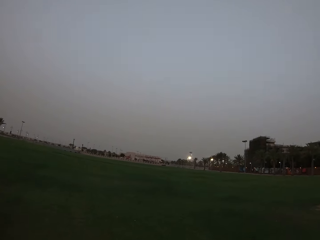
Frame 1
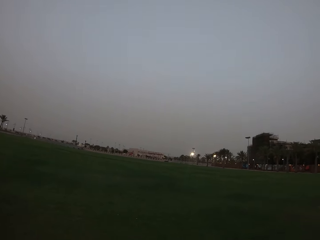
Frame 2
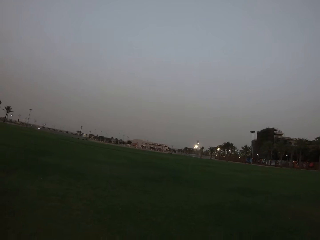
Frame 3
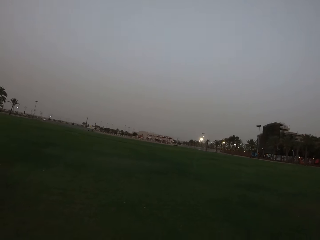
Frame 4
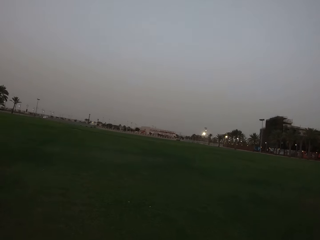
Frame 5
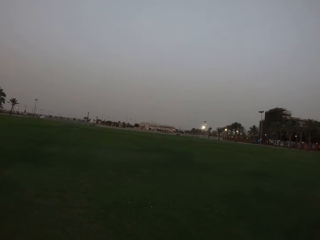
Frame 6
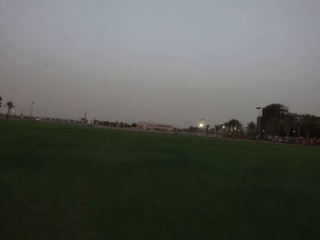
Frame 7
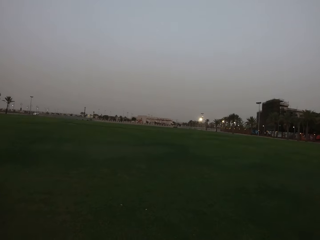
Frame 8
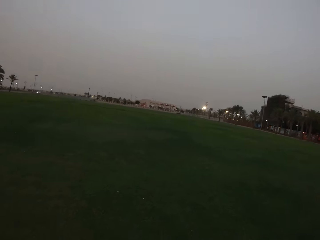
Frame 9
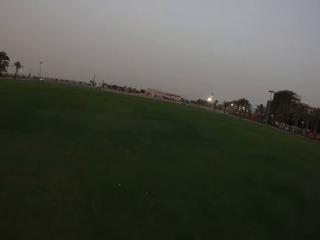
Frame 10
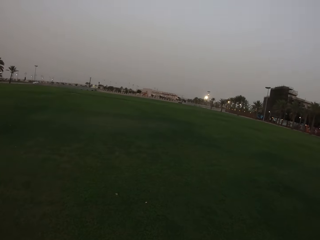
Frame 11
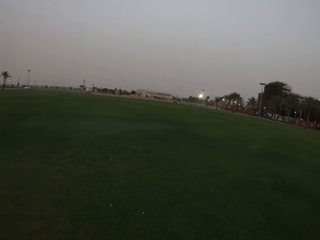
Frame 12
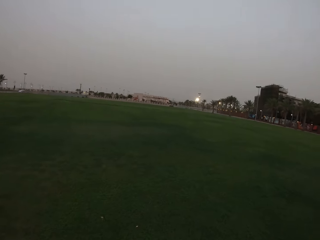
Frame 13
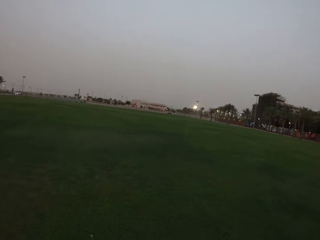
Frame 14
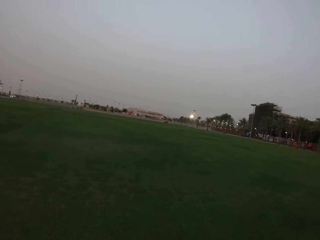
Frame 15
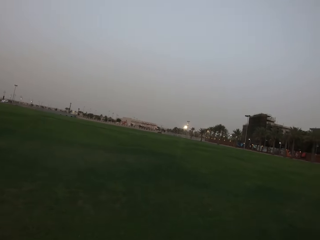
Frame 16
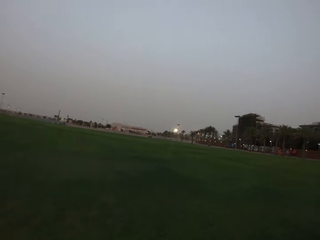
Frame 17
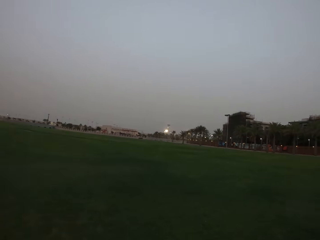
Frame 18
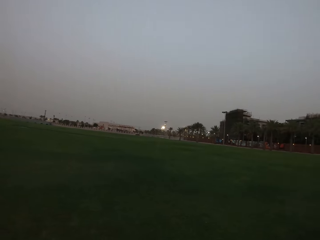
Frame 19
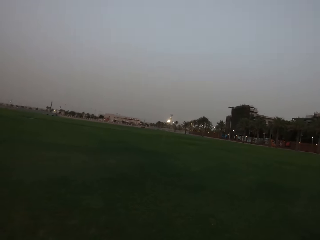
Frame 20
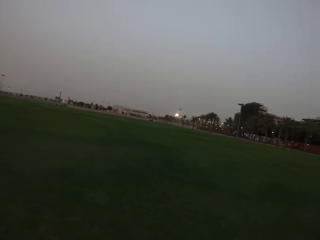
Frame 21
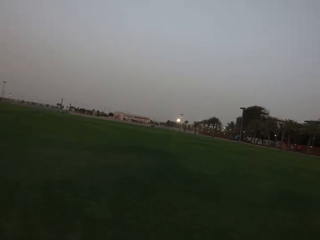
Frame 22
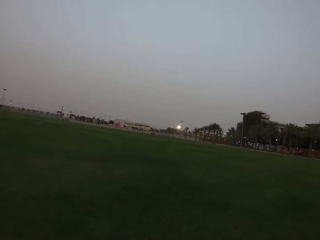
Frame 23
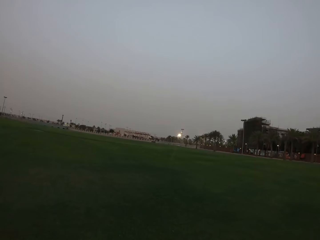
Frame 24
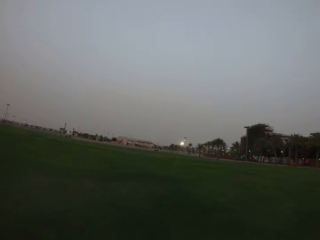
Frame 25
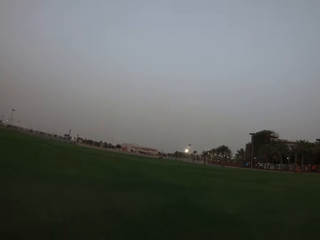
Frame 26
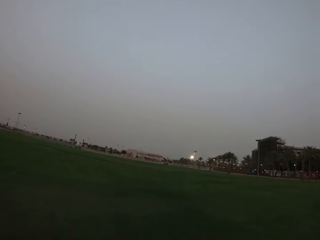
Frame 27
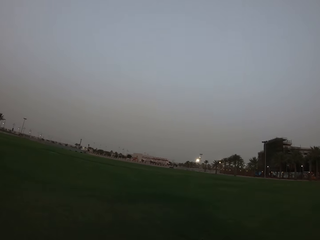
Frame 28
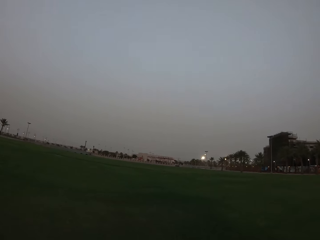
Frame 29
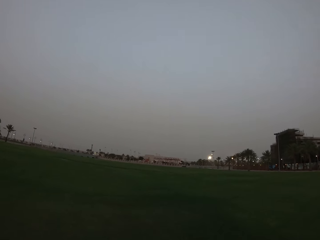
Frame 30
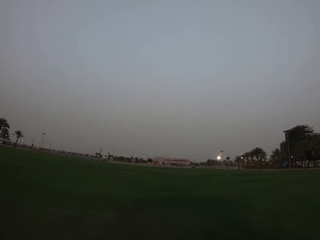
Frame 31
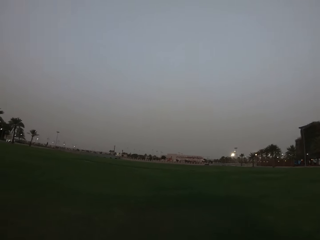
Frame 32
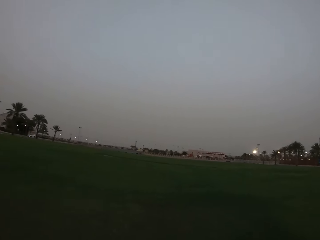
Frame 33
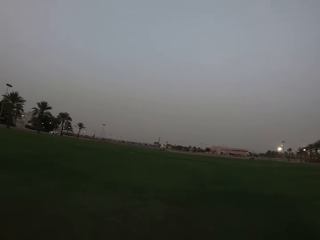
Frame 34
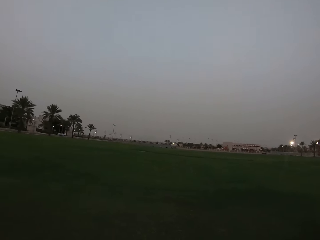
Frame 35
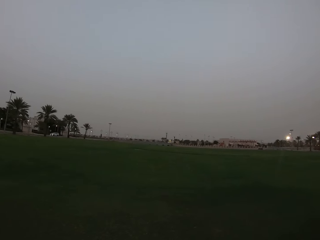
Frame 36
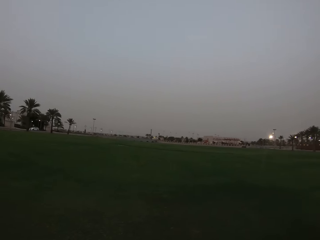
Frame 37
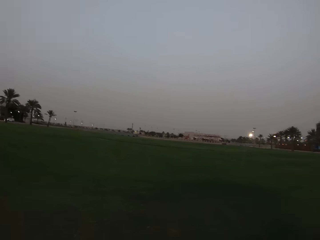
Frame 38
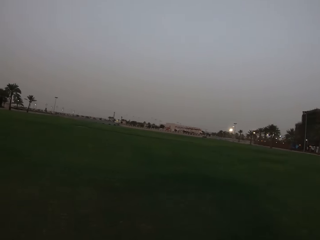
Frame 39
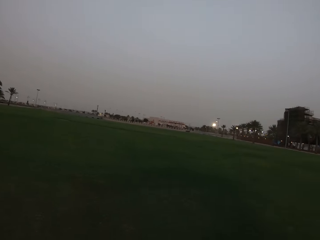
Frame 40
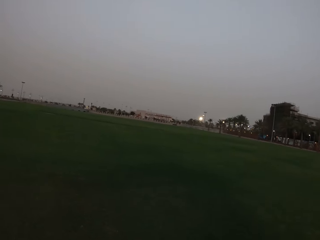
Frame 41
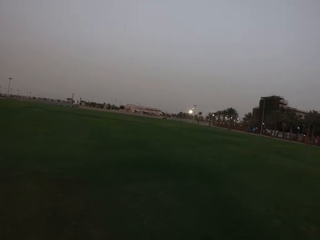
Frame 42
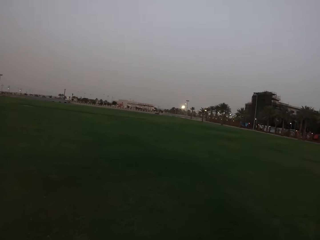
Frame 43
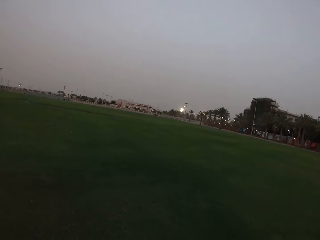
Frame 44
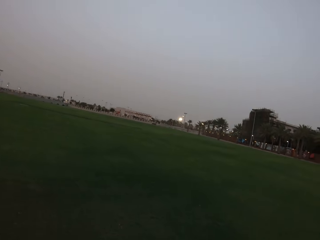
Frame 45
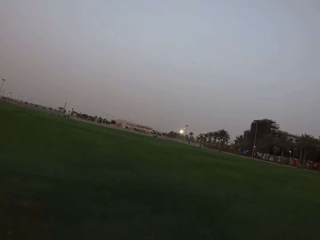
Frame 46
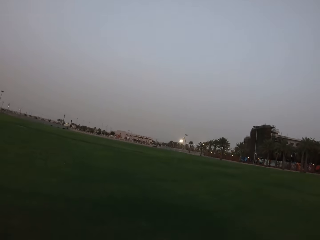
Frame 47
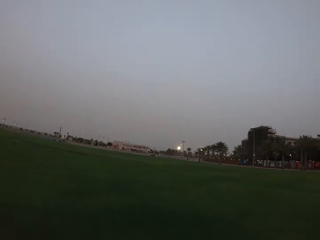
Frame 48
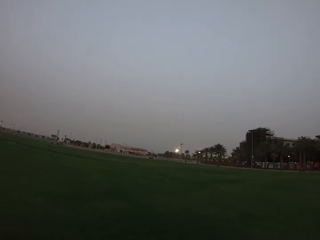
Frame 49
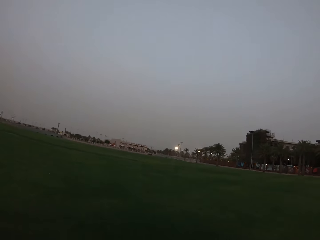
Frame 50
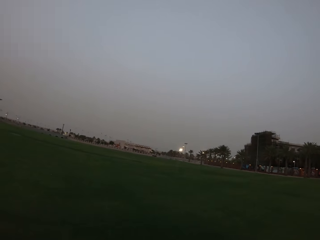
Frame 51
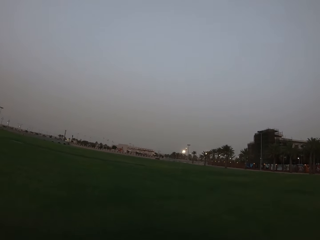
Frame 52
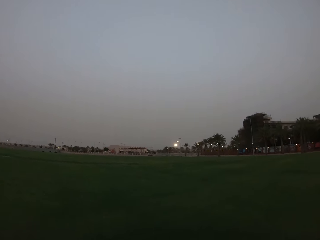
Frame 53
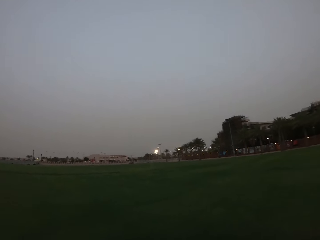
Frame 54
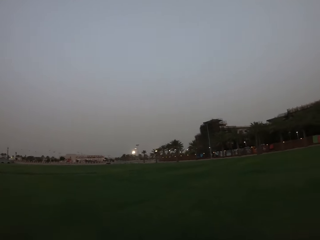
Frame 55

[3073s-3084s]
The camera wearer looks around.

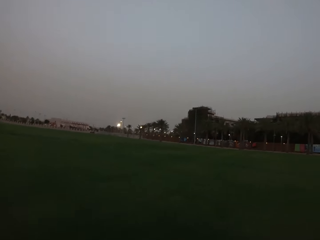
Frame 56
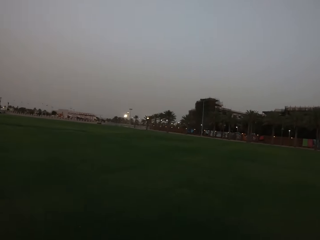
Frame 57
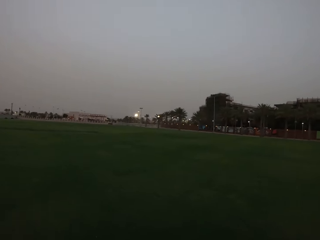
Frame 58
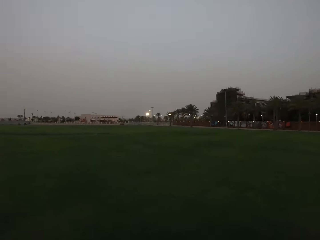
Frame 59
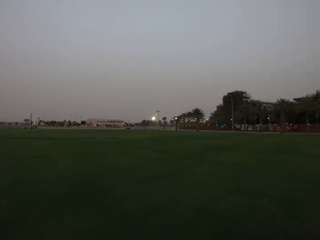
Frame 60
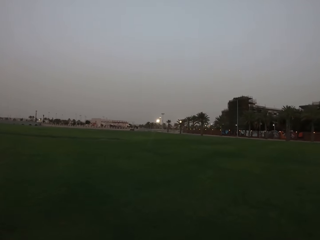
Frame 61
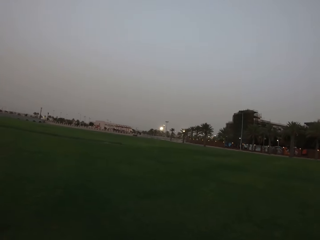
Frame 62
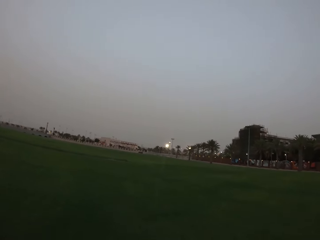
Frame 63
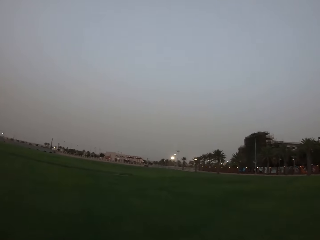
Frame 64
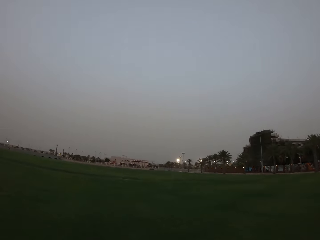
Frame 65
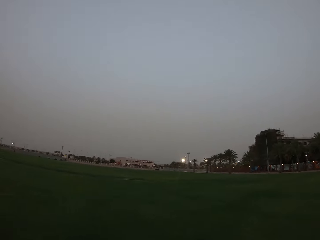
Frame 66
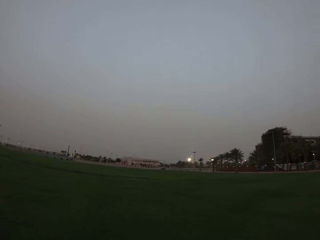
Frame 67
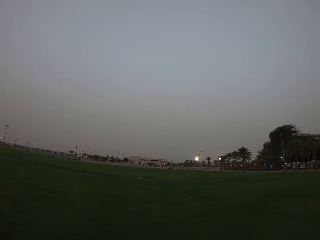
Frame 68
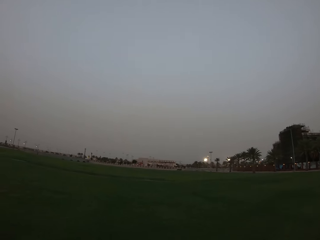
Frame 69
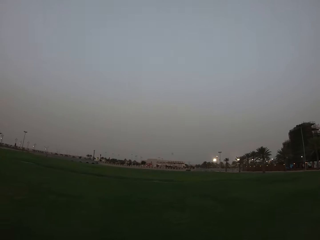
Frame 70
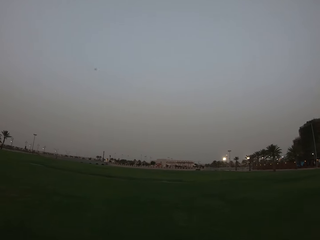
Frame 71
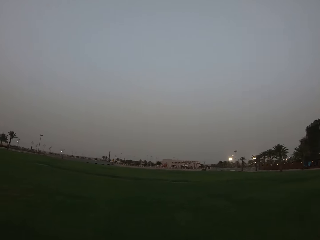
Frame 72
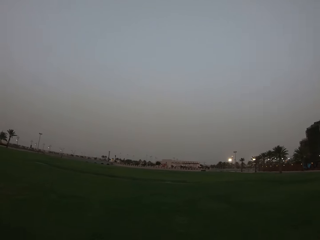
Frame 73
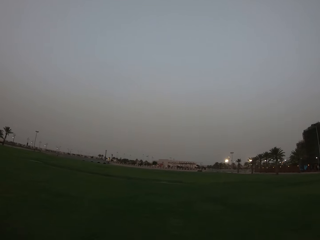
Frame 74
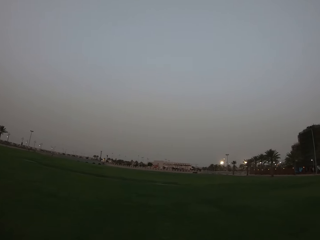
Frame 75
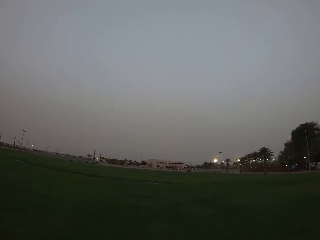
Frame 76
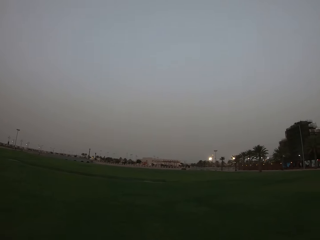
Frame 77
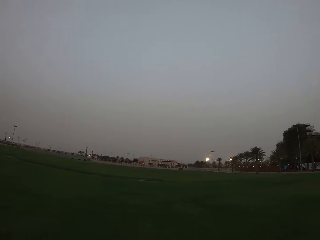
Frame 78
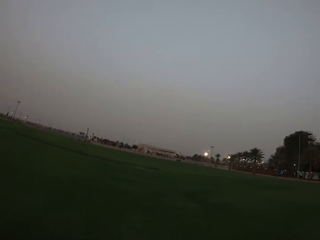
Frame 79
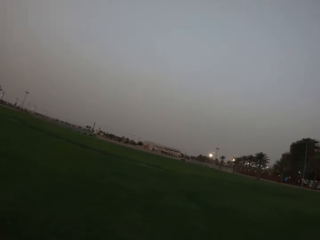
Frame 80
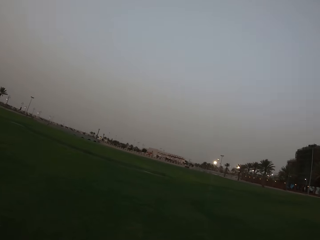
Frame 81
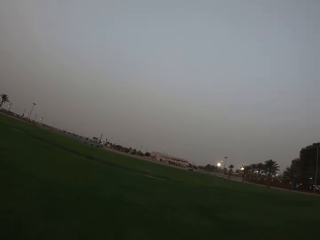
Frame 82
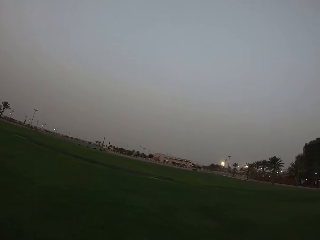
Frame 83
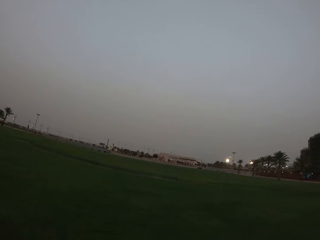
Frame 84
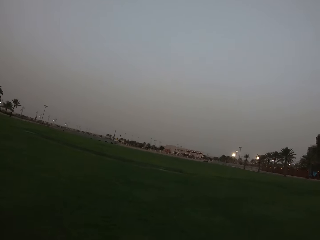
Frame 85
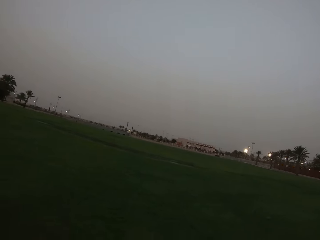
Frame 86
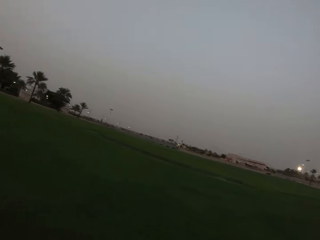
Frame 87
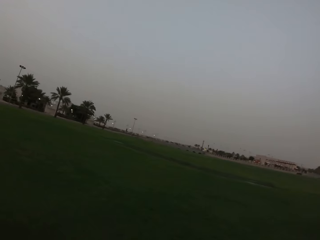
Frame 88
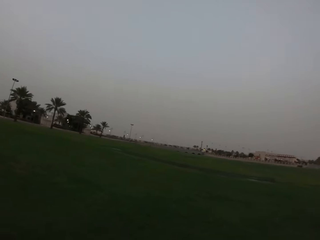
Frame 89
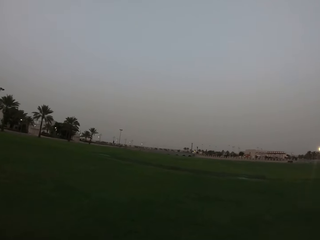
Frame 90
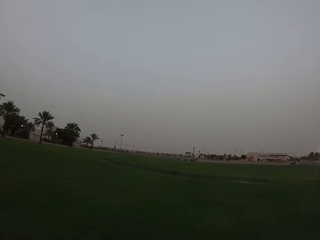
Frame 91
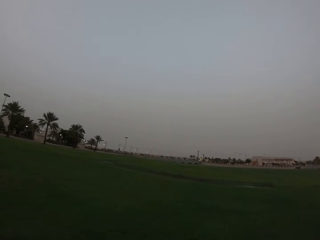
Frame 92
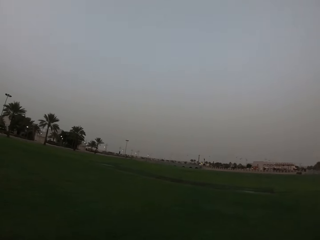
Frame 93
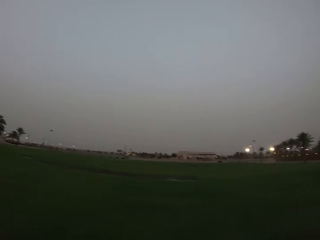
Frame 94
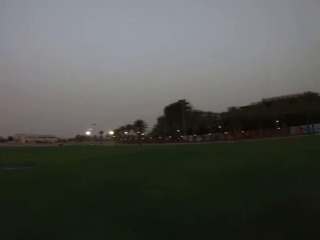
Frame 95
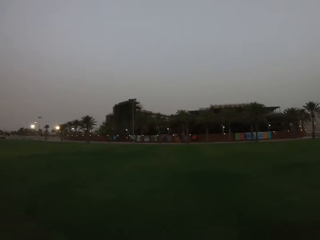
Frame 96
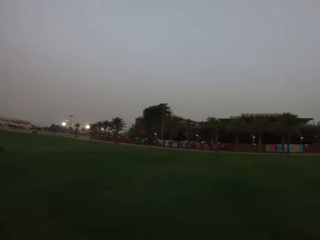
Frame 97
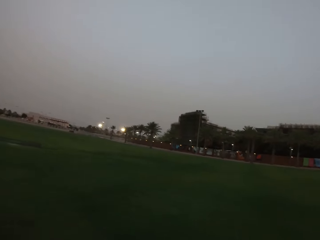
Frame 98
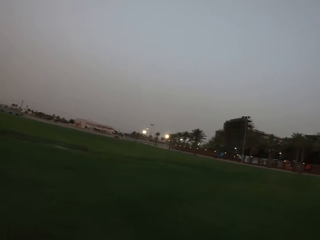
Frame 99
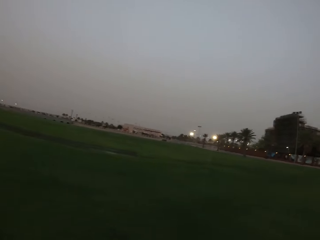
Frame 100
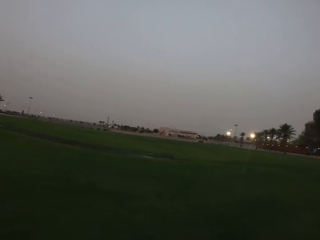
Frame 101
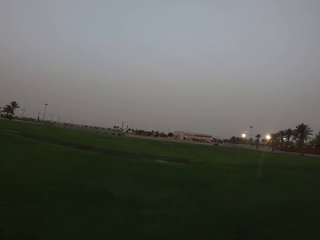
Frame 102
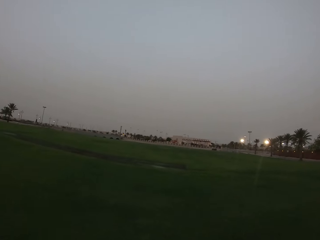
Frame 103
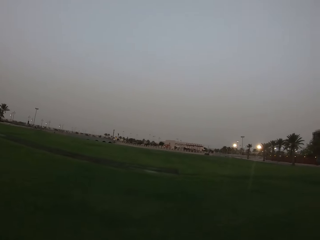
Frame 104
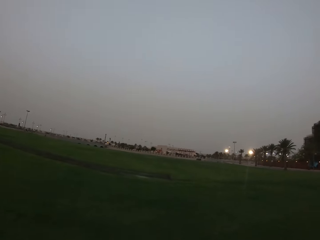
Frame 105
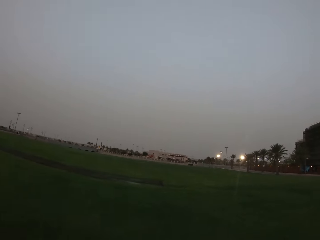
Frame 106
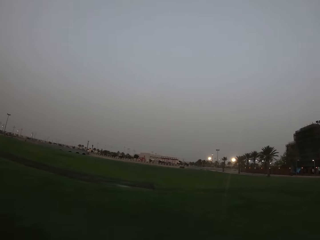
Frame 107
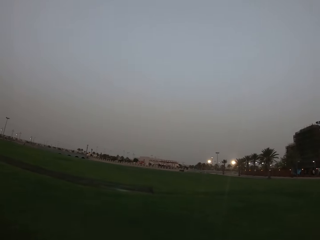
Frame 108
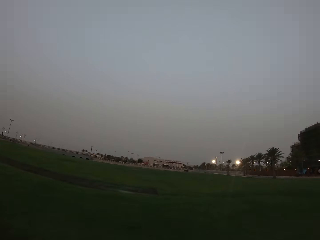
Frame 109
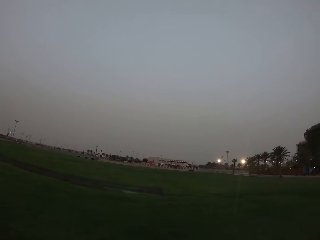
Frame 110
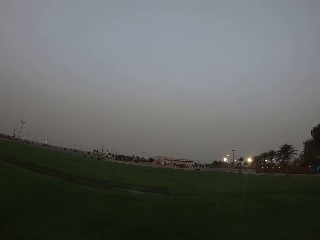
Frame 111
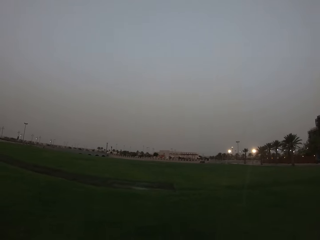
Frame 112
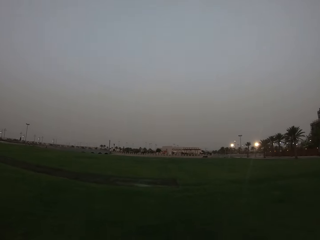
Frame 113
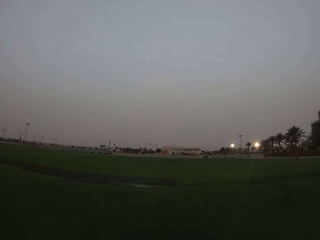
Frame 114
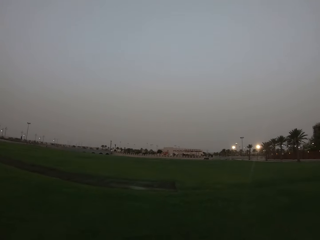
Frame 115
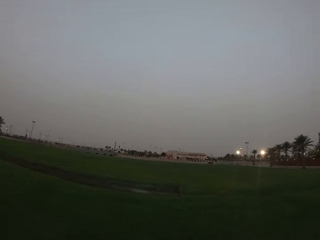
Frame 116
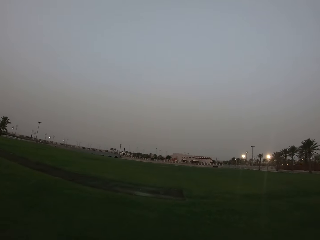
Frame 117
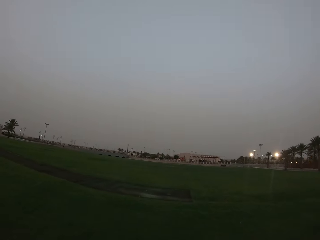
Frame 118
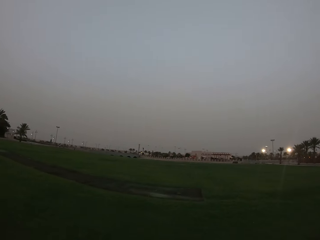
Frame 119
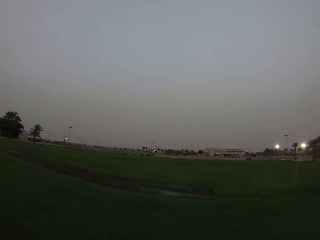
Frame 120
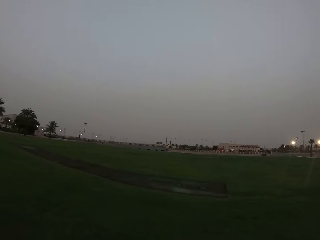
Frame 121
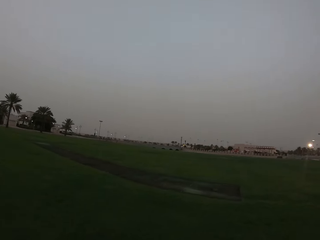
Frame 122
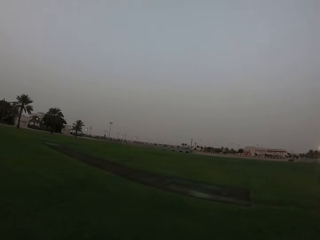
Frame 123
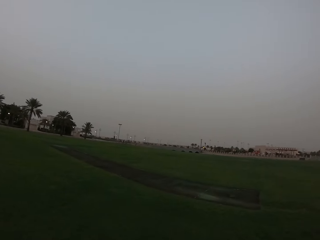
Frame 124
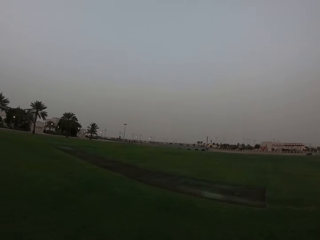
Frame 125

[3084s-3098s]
The camera wearer walks around. They look around. They walk around.
